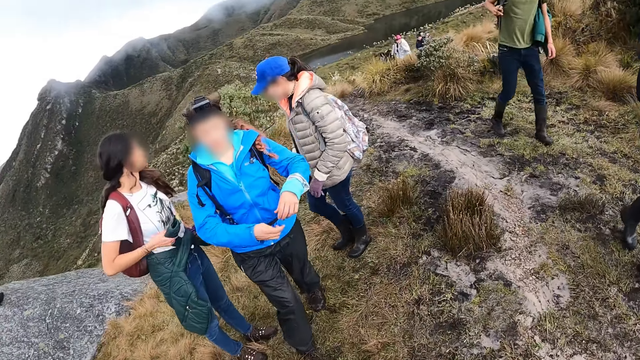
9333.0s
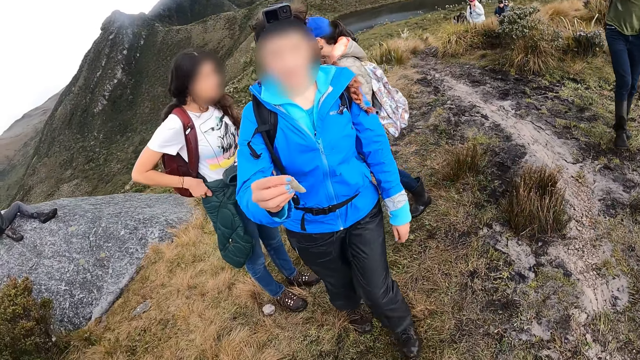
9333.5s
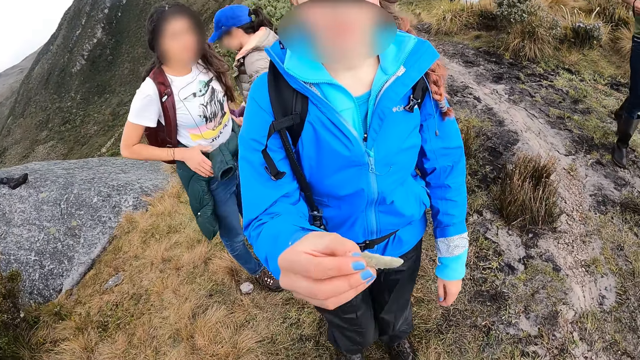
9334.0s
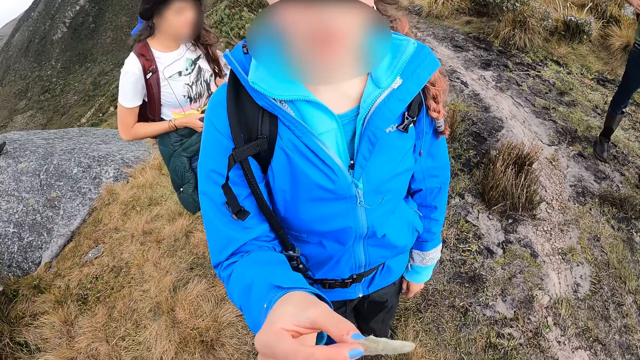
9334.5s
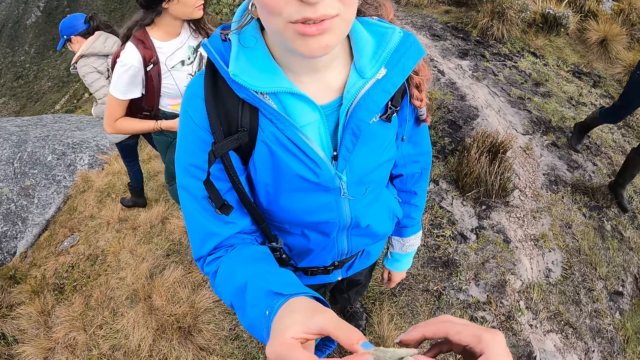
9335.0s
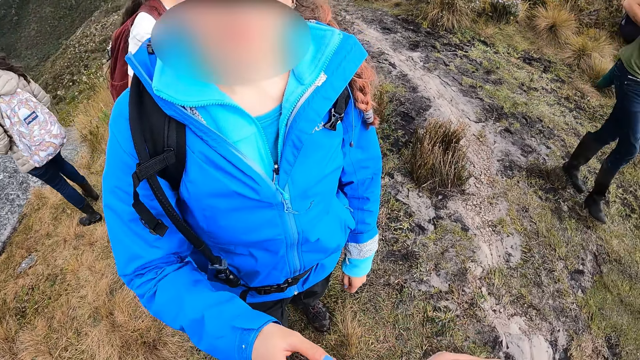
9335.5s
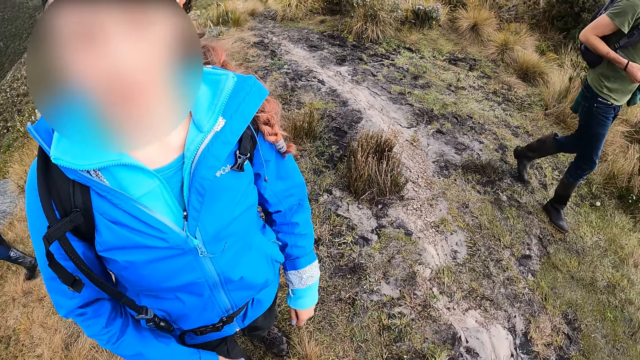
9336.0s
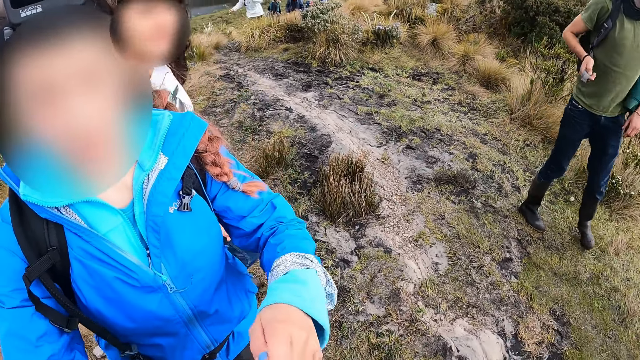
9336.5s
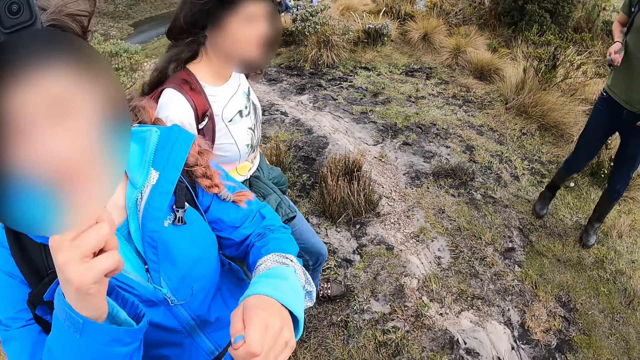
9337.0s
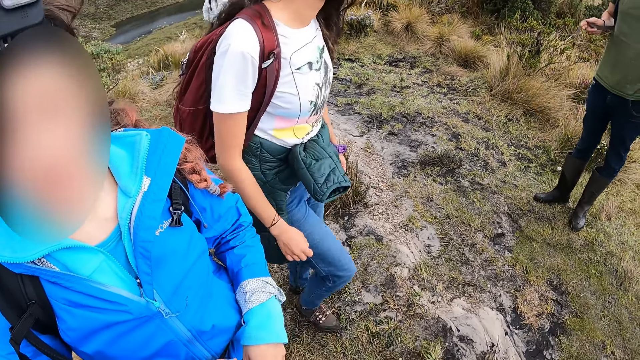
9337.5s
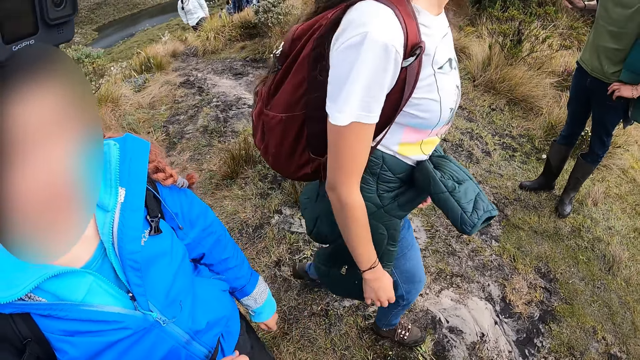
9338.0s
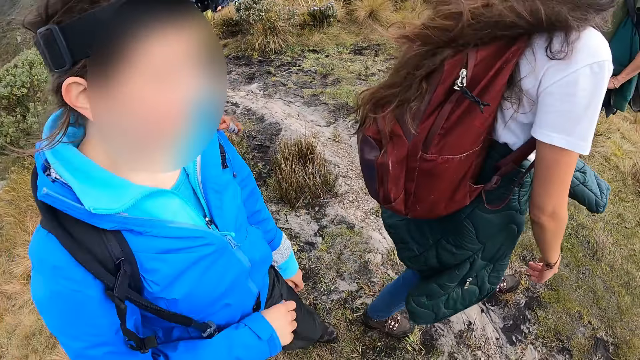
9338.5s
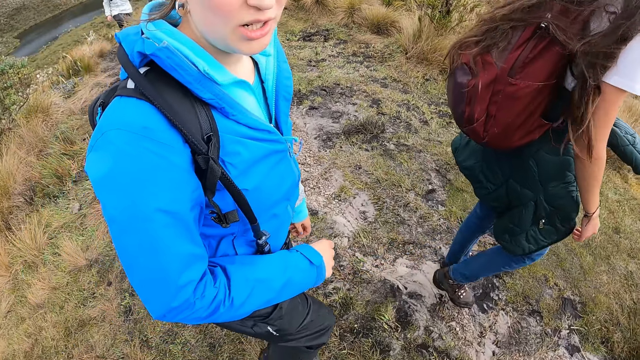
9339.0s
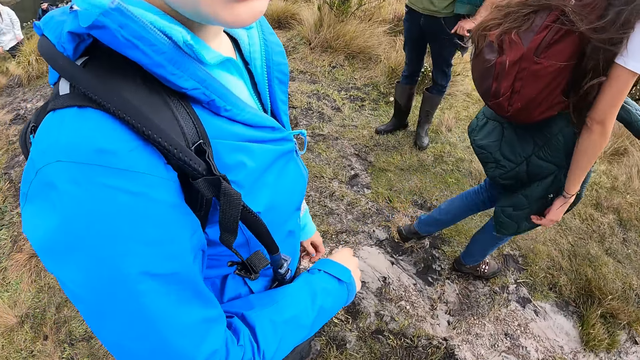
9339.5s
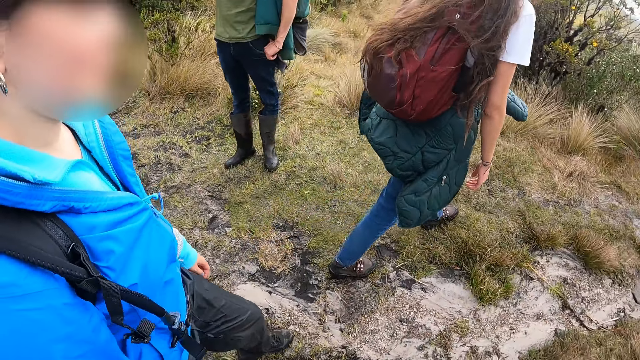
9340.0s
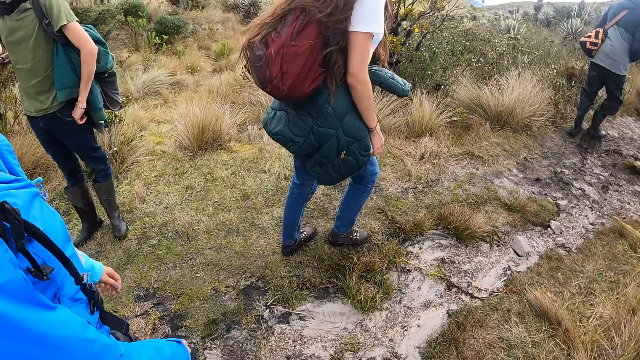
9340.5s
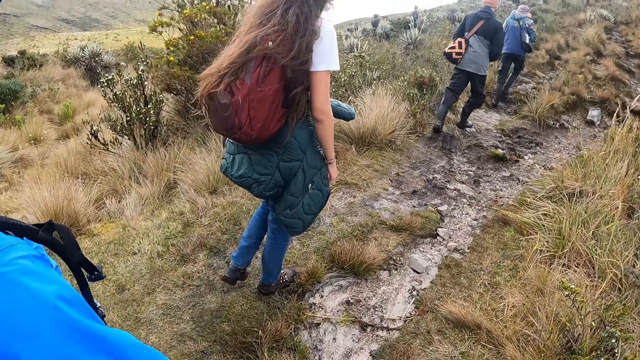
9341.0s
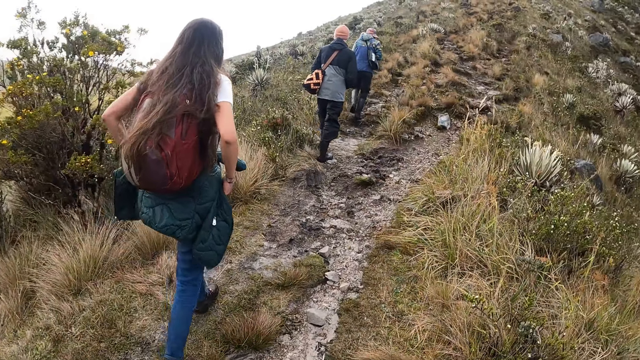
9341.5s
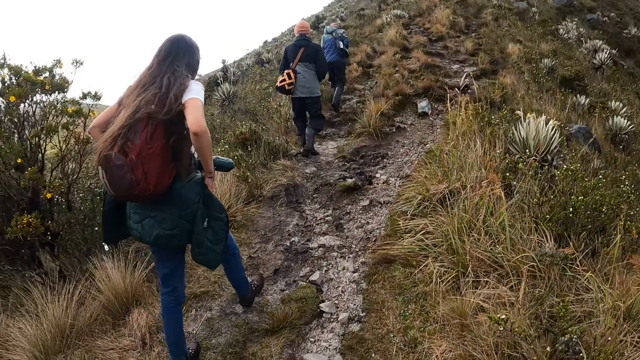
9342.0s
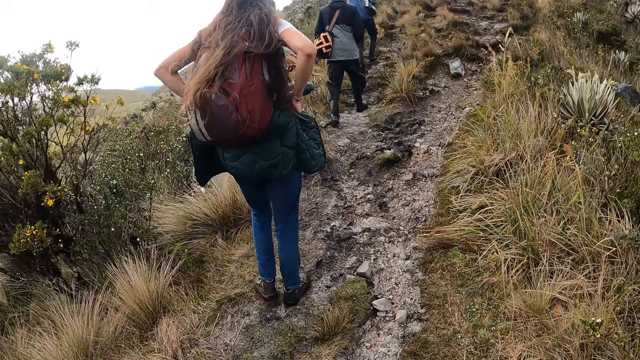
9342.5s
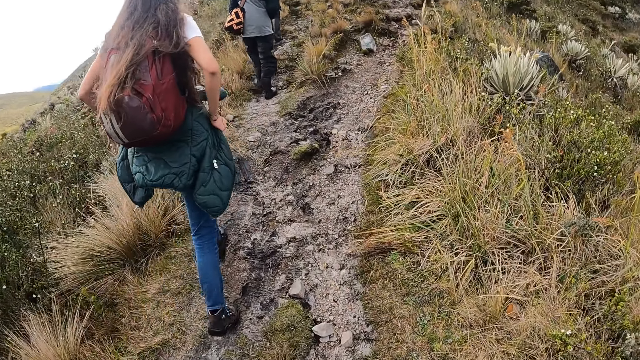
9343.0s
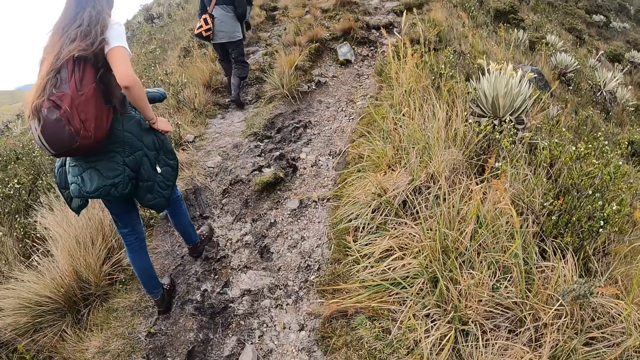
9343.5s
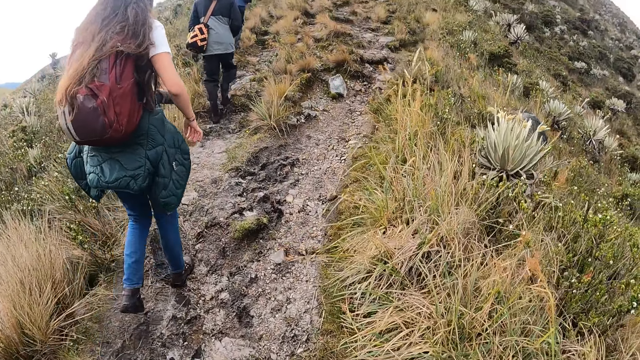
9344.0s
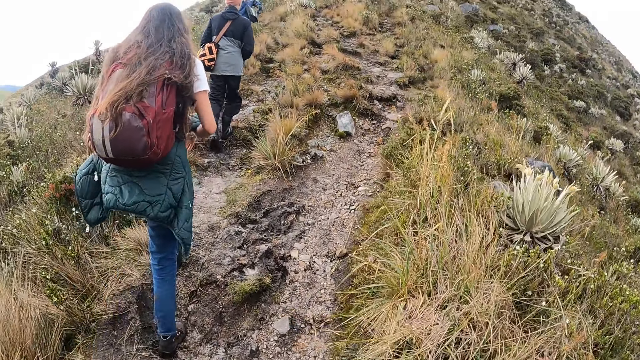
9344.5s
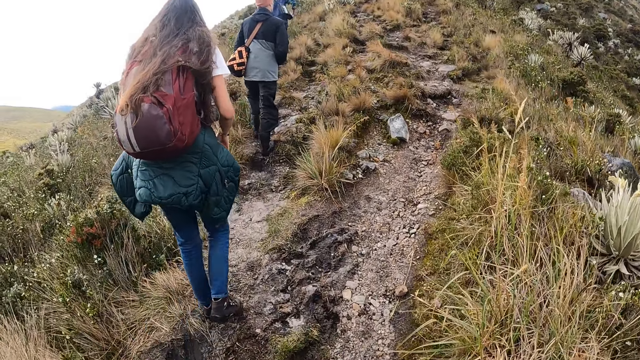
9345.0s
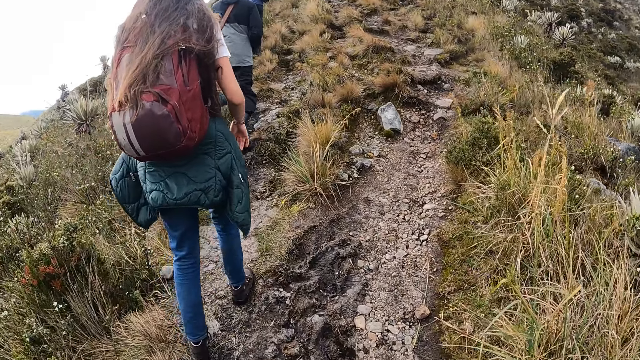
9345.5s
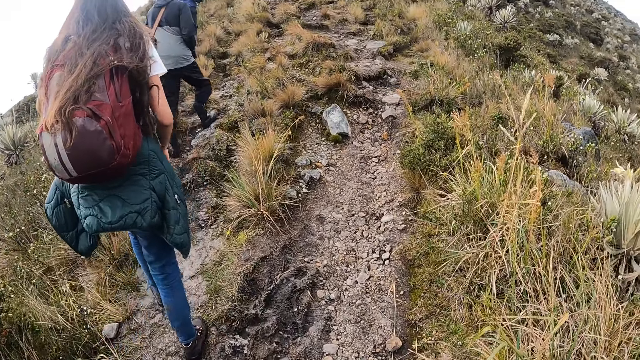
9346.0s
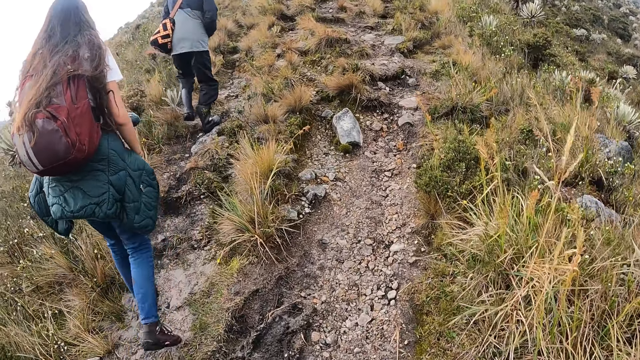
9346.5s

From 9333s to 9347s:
The camera wearer takes a leaf from the woman with her right hand. The woman converses with the camera wearer. The camera wearer interacts with the woman. She walks in the open area and climbs a hill with the group of people.

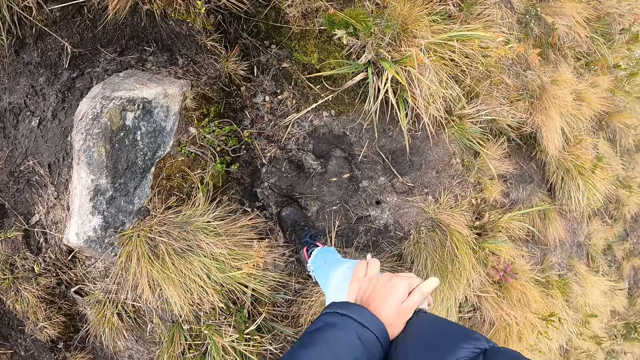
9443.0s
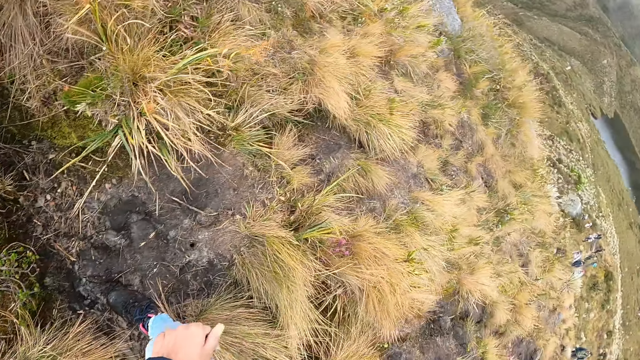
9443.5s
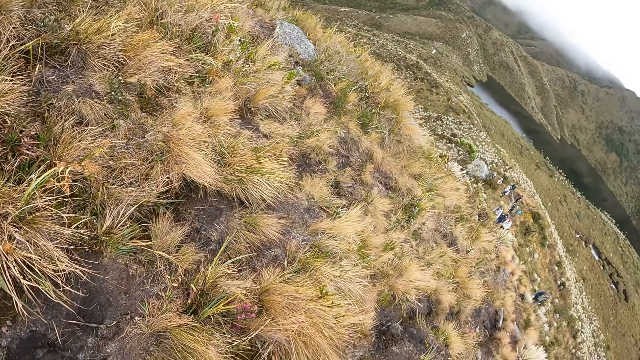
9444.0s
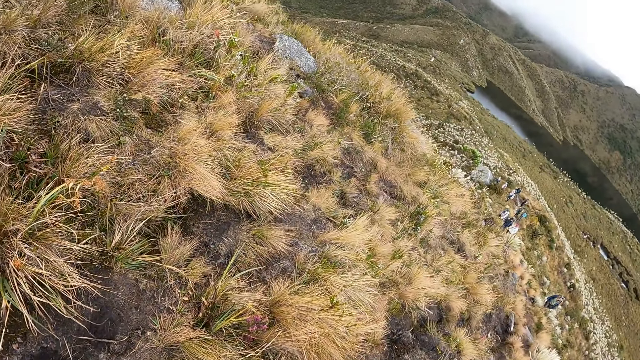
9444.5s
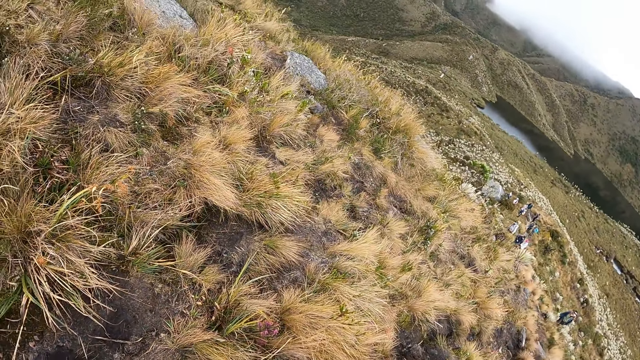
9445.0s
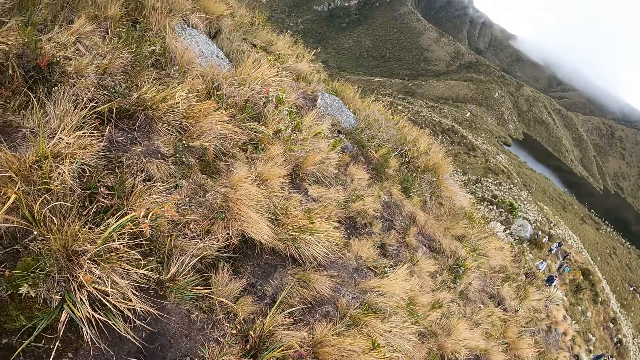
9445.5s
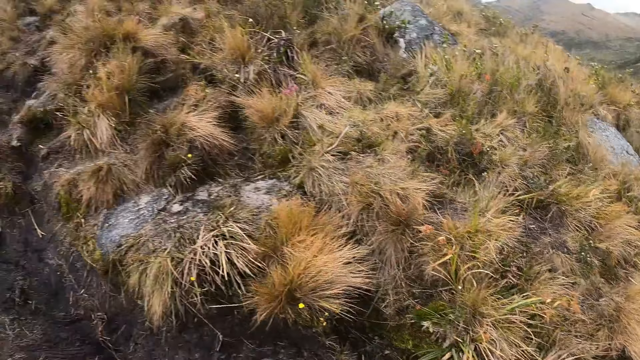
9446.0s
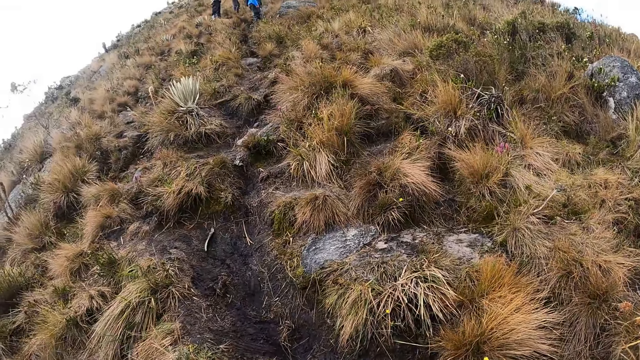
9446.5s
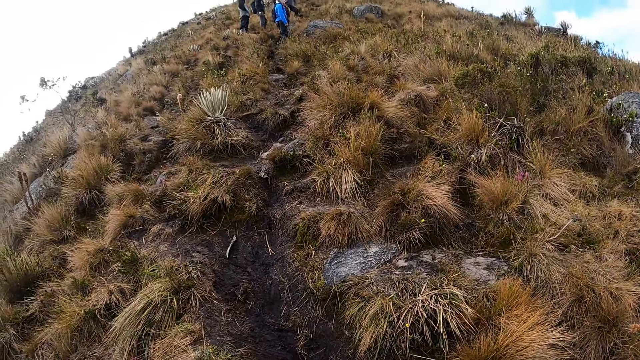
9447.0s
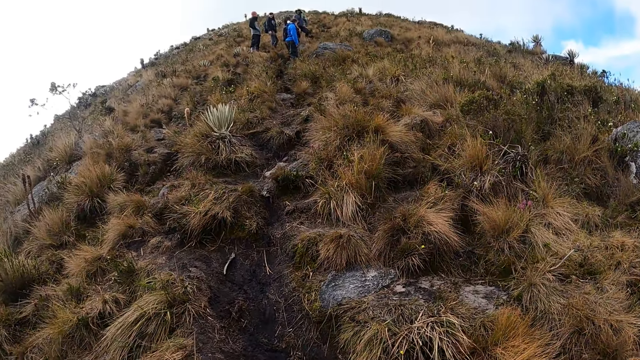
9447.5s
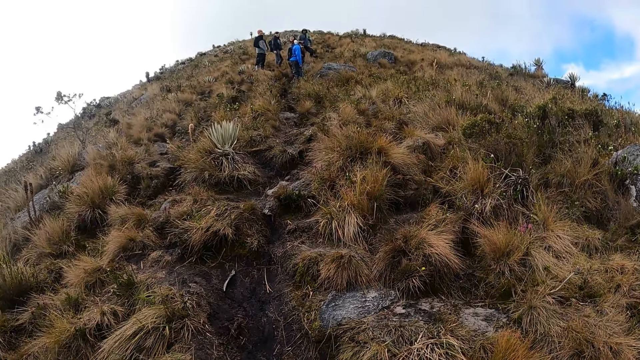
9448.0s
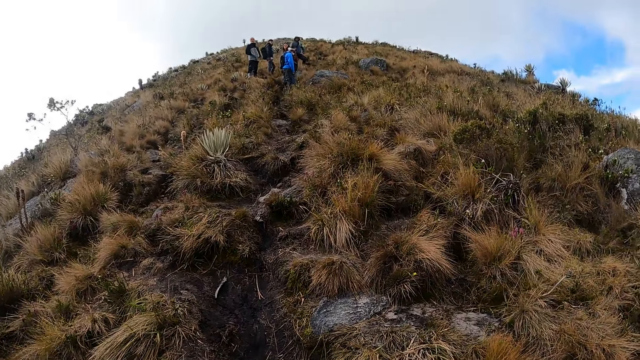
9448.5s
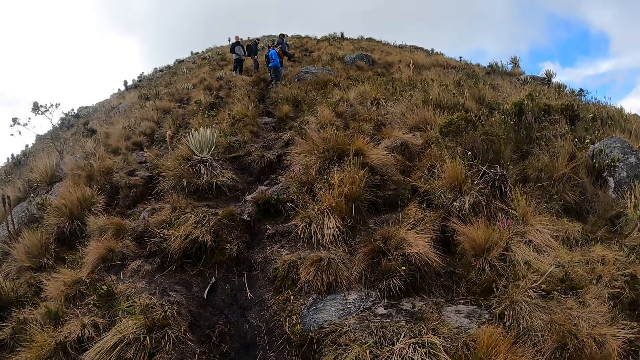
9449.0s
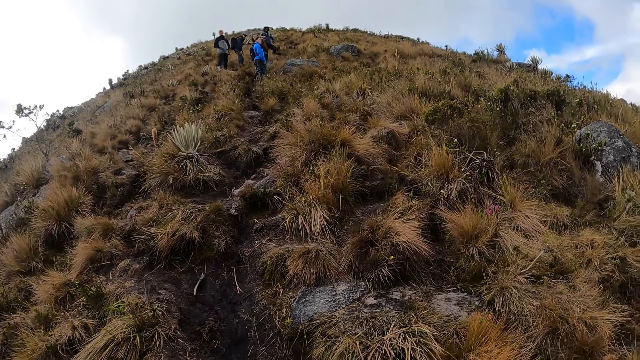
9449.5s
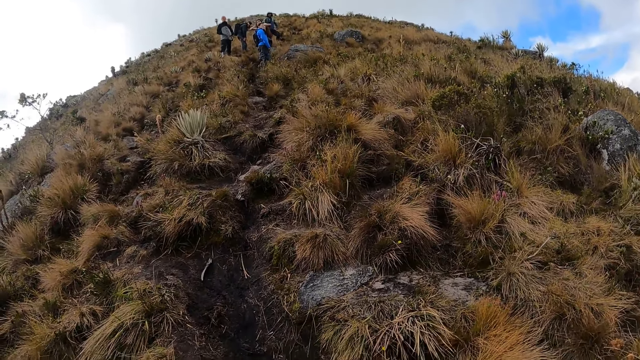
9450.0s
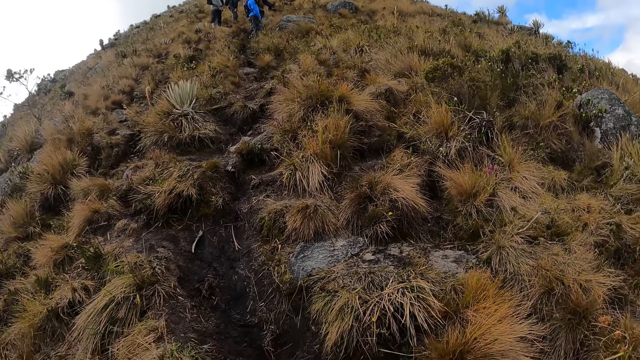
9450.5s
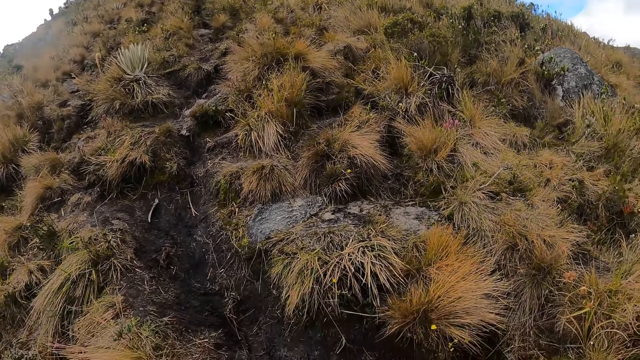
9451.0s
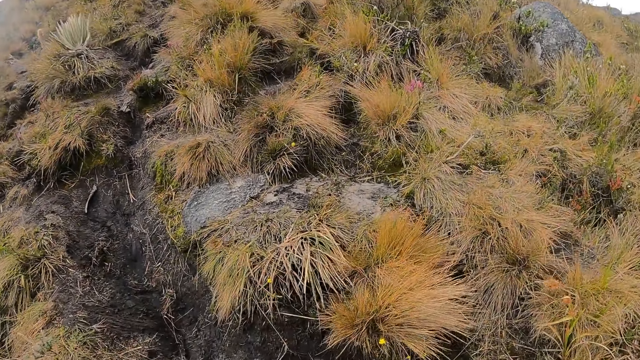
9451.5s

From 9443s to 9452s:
The camera wearer looks around the area.
